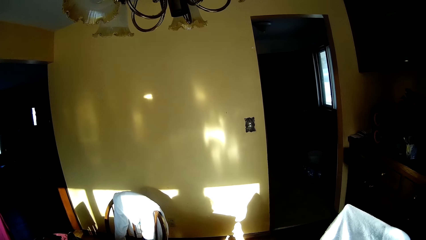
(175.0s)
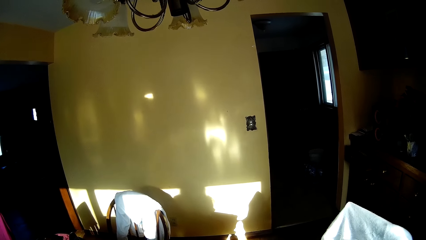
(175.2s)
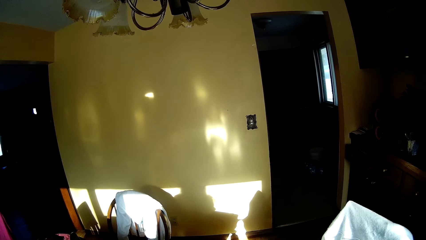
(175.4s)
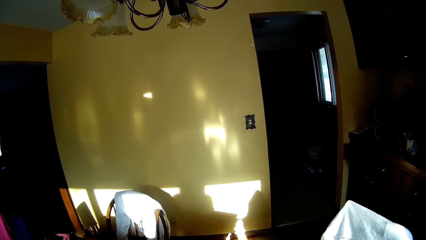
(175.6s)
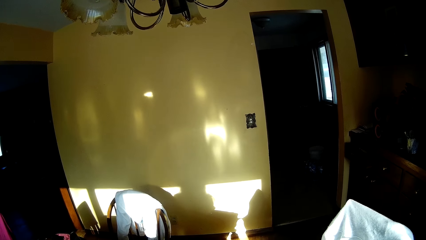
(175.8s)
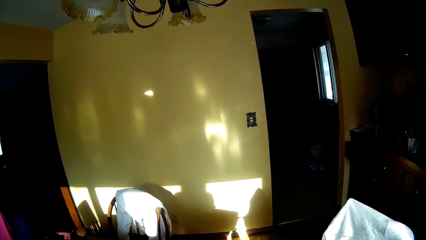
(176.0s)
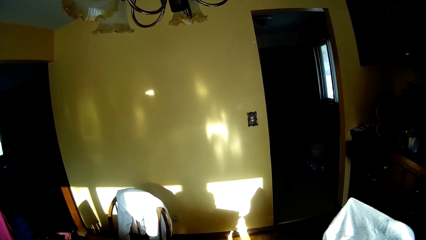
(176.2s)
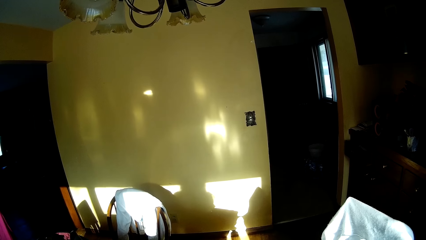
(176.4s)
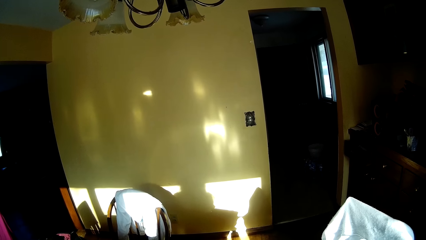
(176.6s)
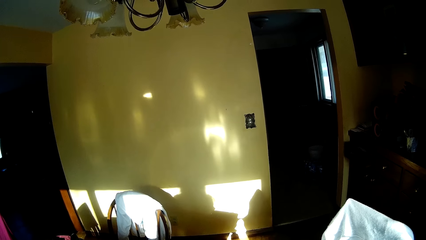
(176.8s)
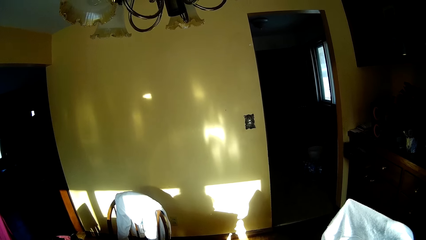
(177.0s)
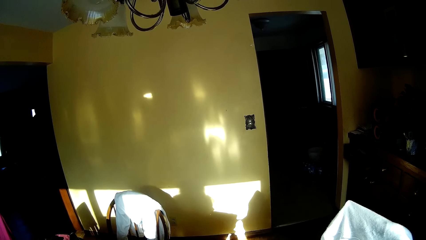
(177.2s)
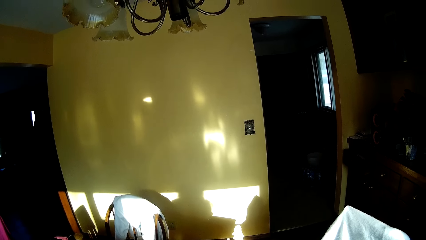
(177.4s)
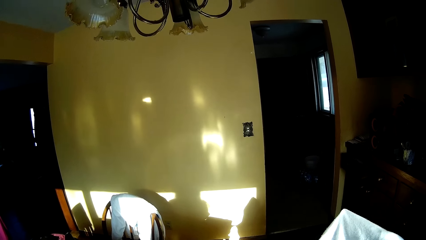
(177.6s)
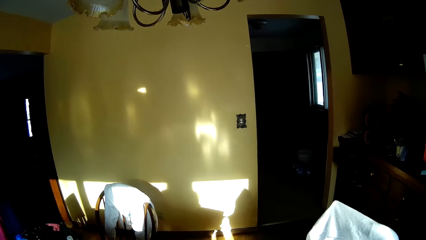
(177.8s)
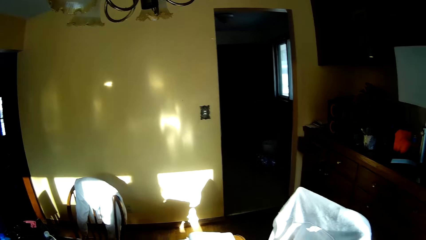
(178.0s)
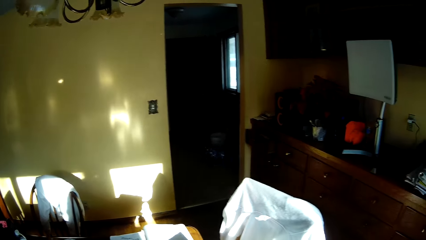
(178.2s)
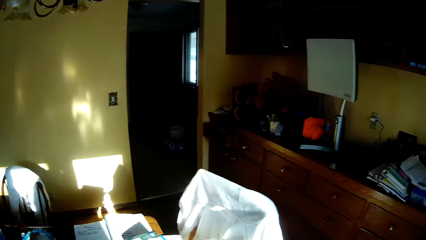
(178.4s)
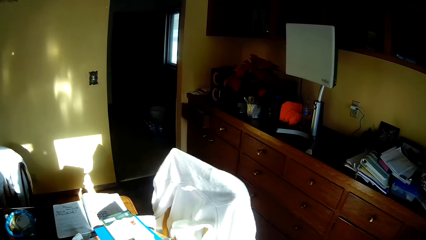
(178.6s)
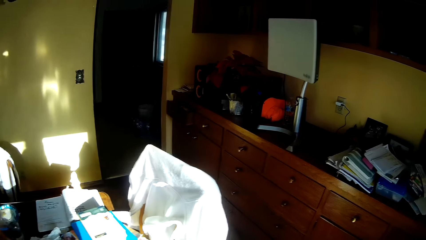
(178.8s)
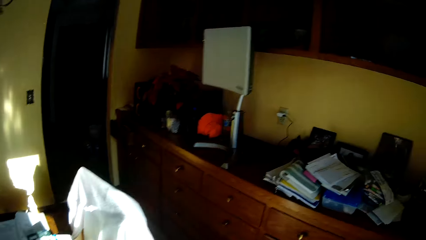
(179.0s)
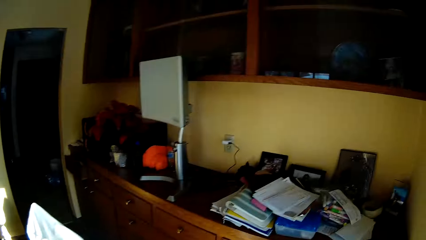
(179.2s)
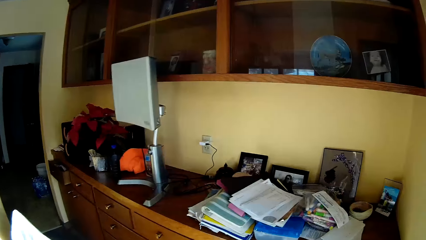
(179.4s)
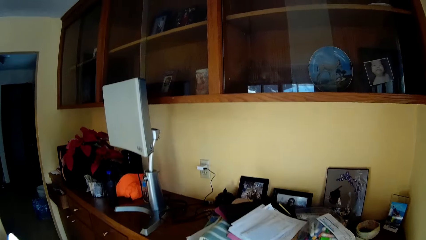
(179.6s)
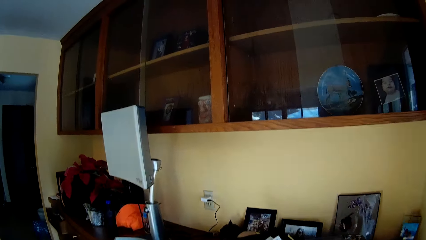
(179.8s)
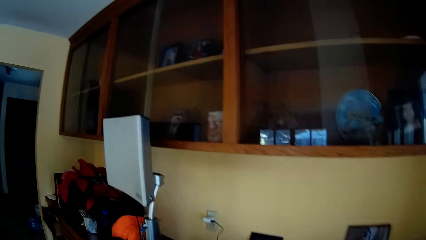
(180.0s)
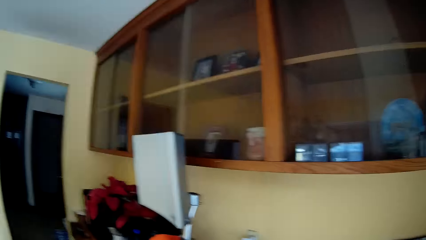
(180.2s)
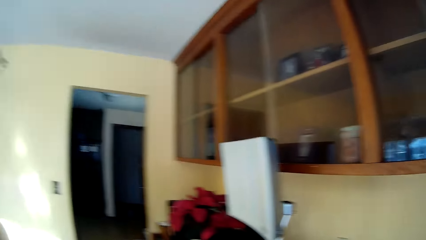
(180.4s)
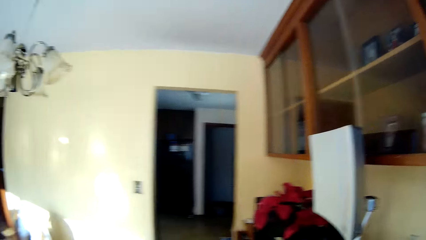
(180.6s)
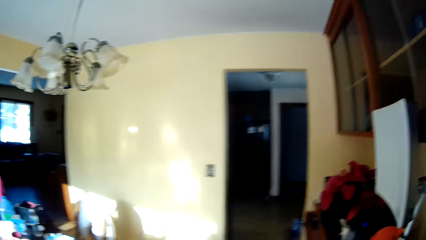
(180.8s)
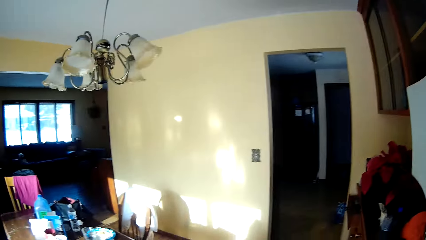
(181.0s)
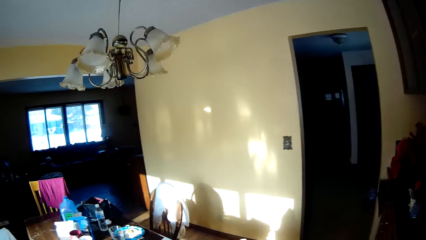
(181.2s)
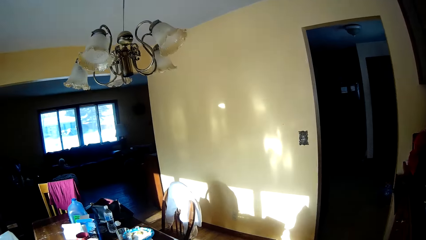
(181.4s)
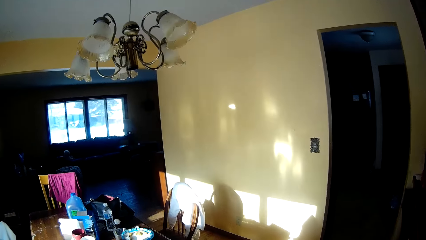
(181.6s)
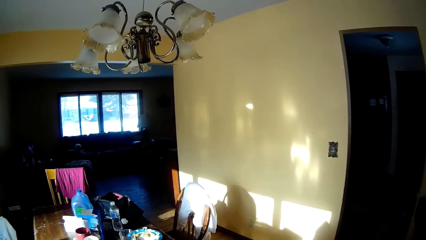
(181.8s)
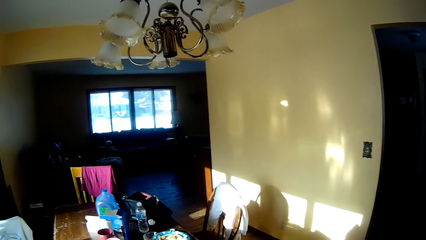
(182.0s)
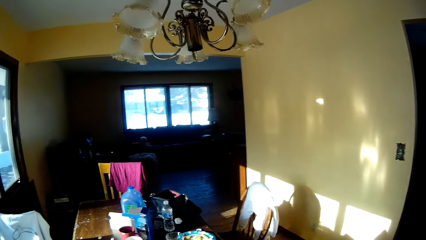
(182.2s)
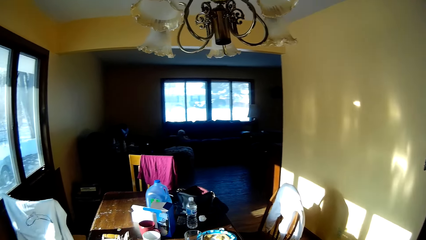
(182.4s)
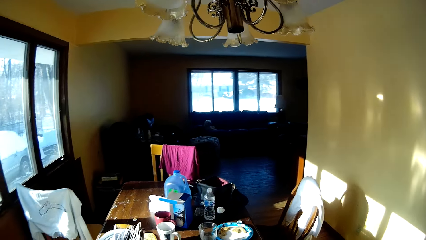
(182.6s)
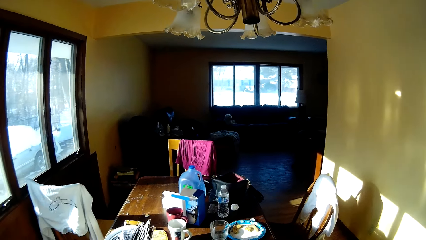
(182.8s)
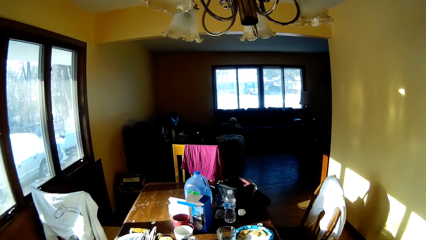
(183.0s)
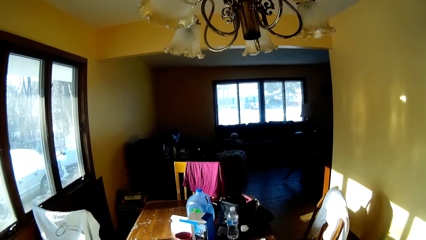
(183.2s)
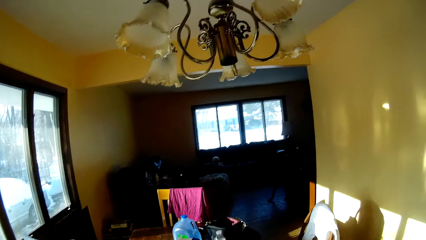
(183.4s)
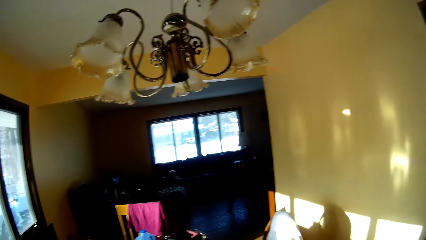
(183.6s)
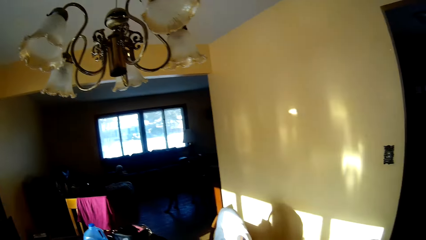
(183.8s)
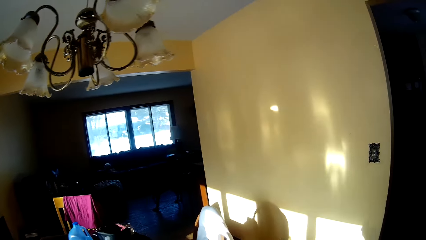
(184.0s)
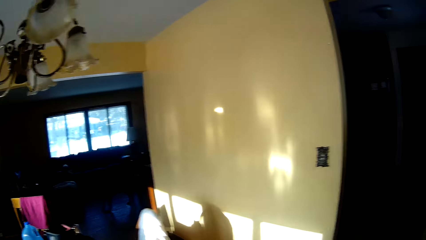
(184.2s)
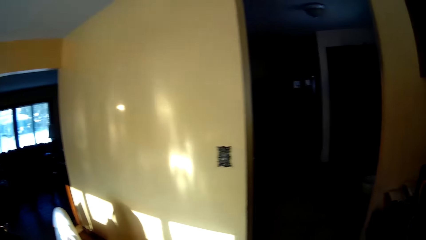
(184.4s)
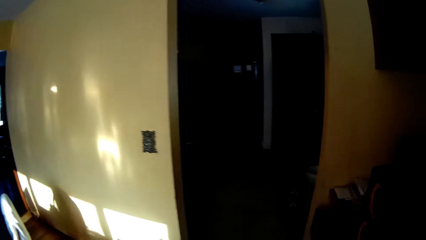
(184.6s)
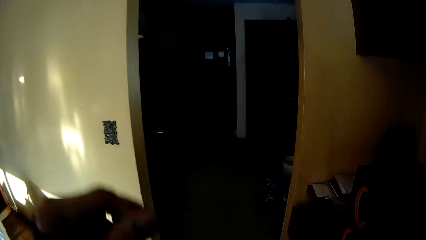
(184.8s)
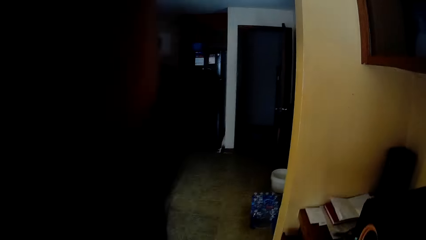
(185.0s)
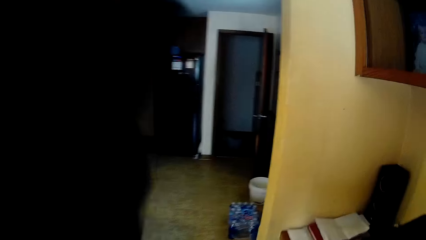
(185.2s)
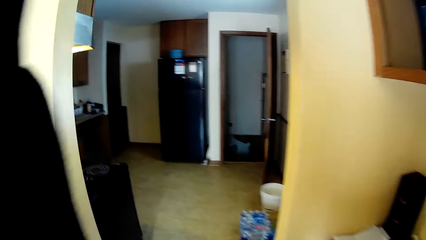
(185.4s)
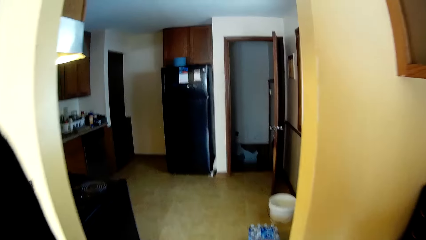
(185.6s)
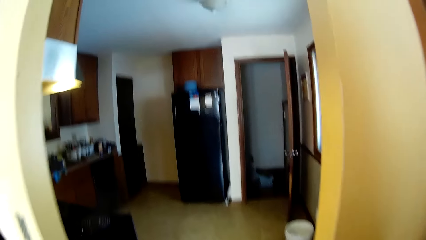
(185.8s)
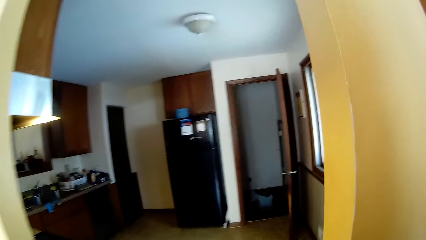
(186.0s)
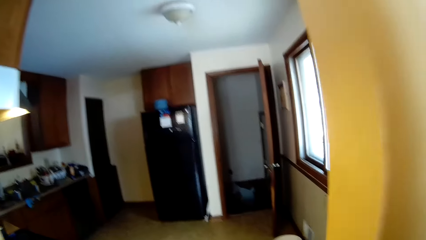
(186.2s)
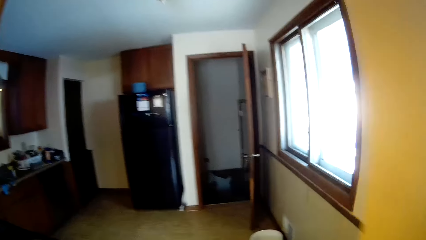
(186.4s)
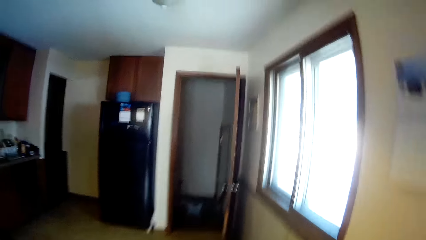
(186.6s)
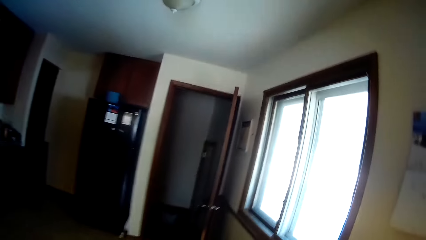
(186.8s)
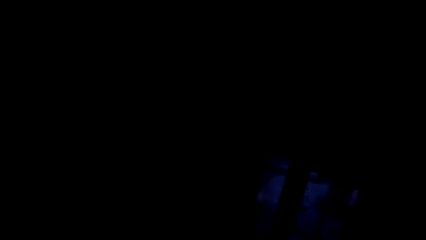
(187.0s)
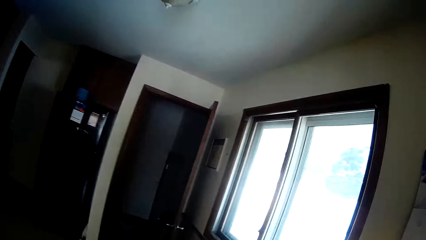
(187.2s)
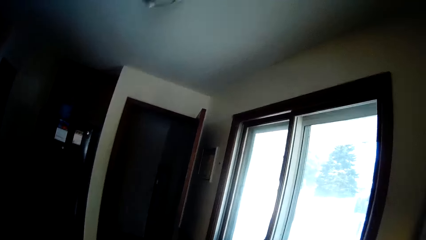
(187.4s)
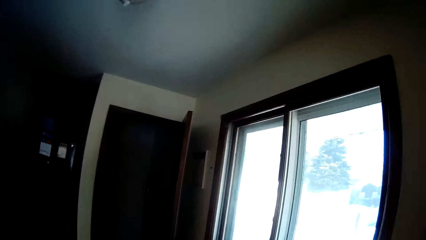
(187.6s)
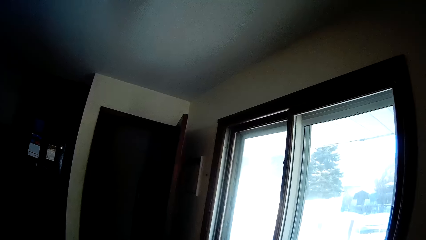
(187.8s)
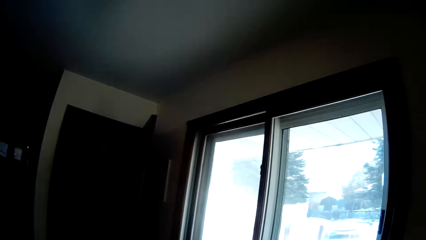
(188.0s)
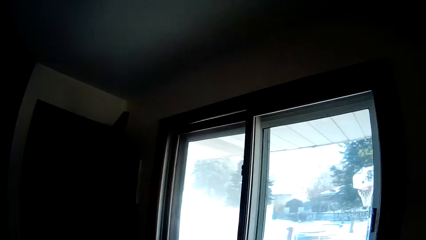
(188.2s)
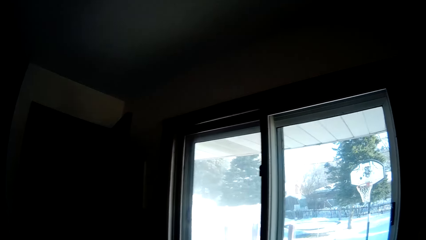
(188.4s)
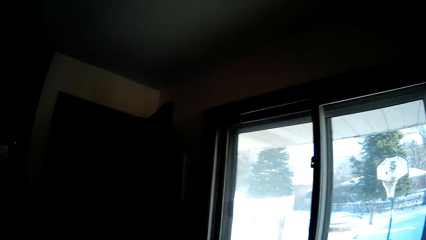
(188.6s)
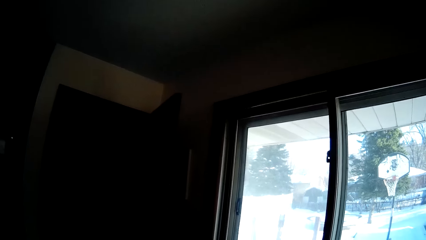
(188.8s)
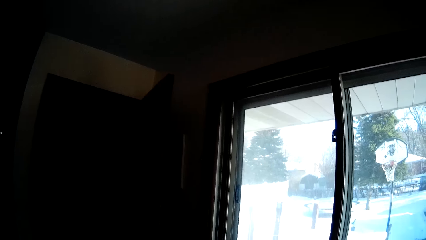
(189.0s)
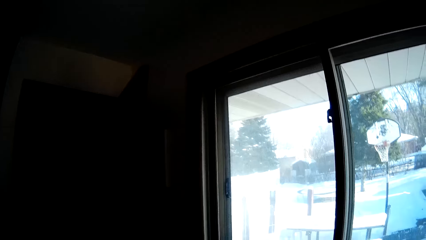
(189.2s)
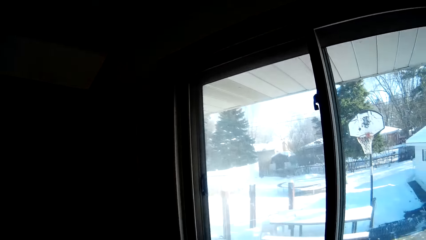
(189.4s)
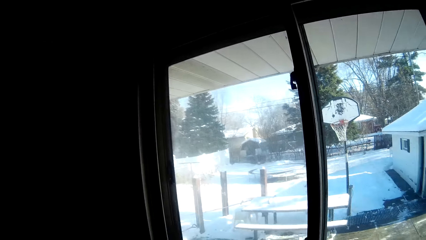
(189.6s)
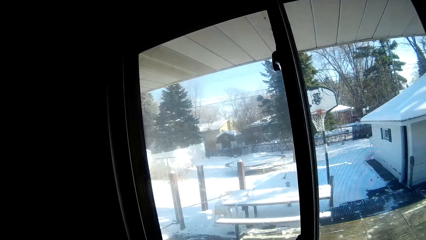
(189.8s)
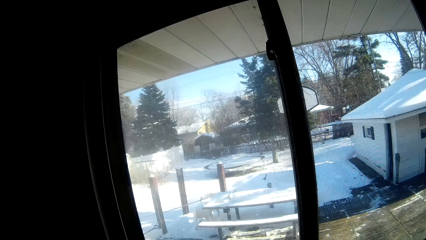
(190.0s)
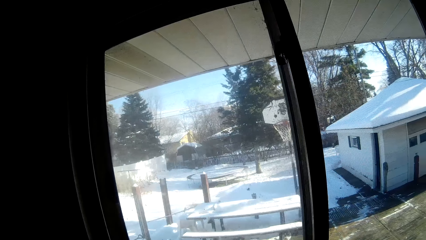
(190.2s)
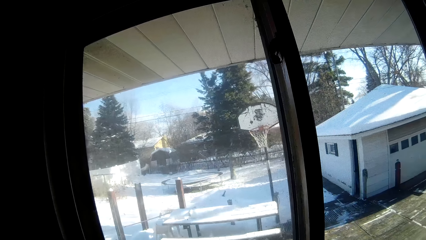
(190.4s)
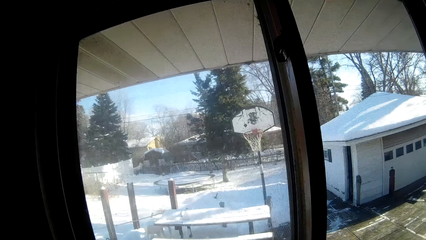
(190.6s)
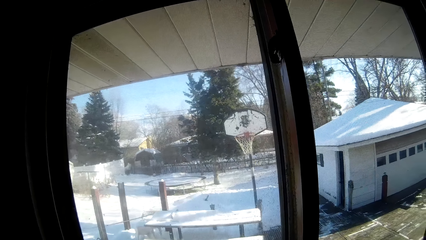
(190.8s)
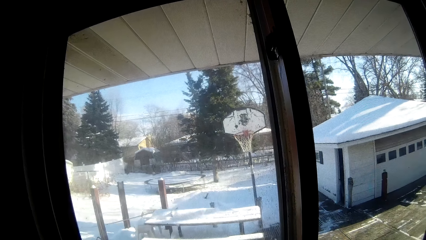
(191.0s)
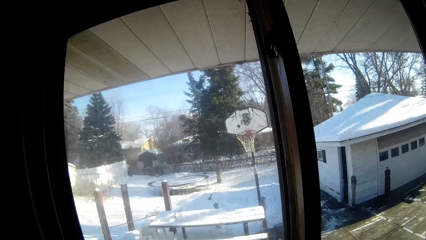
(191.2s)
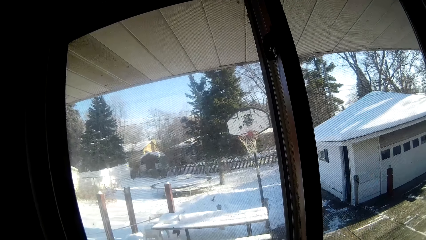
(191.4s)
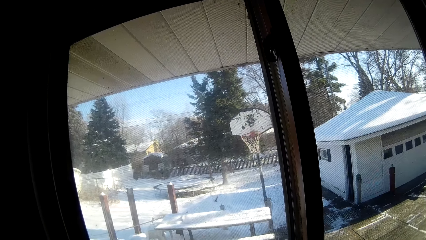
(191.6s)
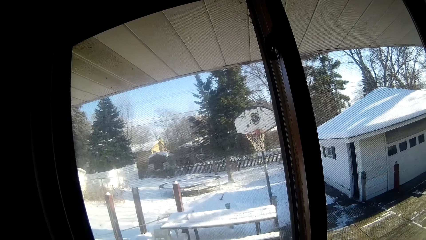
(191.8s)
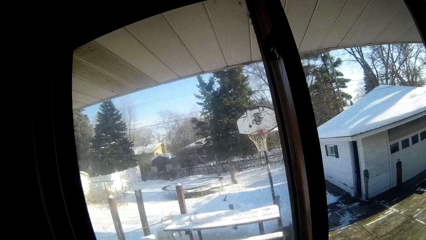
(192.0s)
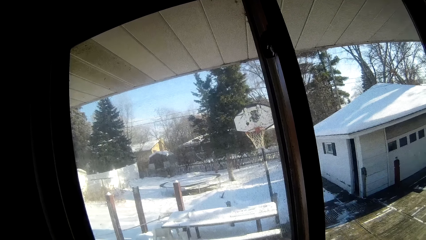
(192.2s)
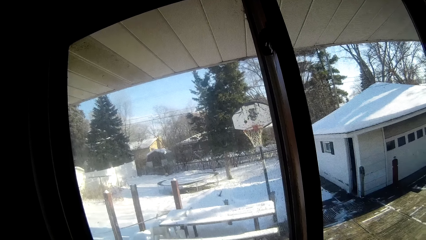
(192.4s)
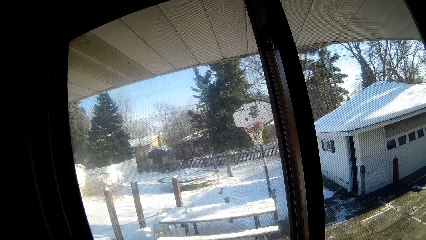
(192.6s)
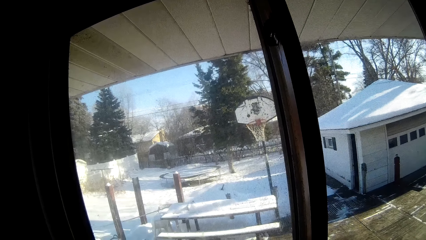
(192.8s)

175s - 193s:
The camera wearer walks around the house. He lifts his hand. He looks through the window.
